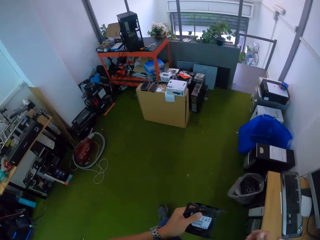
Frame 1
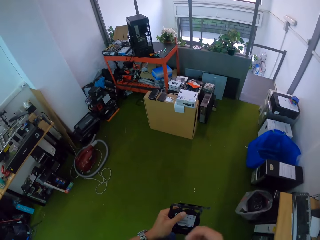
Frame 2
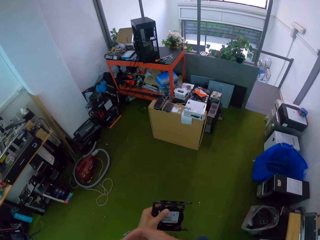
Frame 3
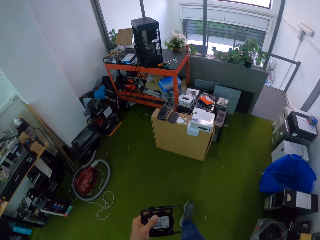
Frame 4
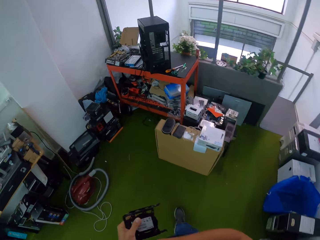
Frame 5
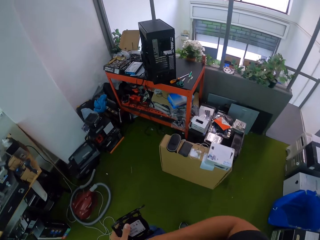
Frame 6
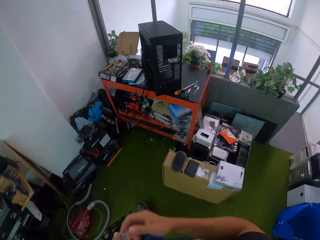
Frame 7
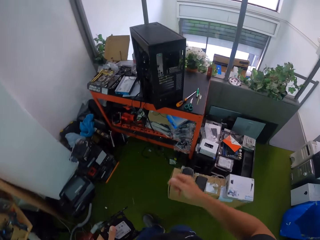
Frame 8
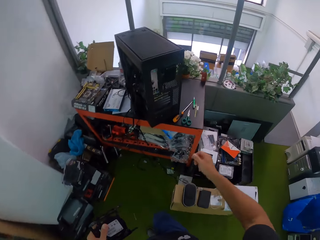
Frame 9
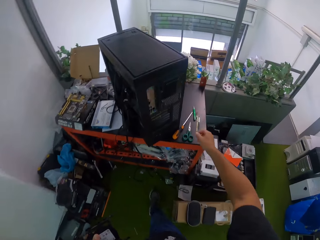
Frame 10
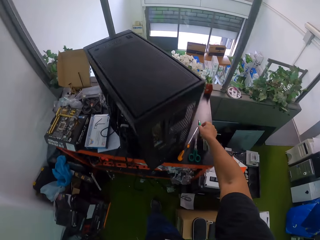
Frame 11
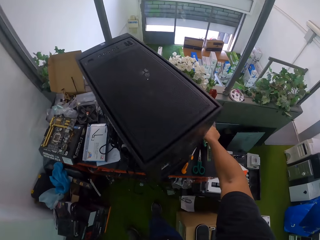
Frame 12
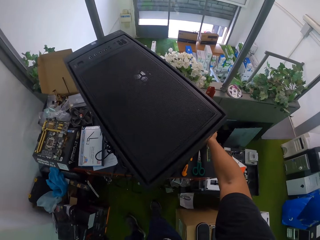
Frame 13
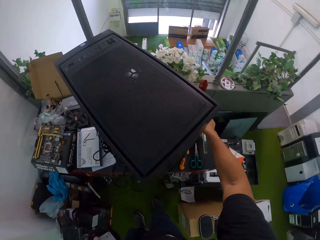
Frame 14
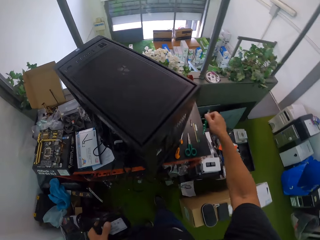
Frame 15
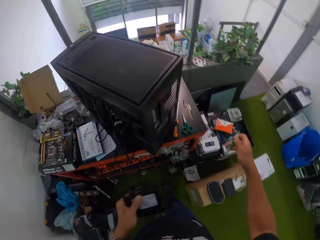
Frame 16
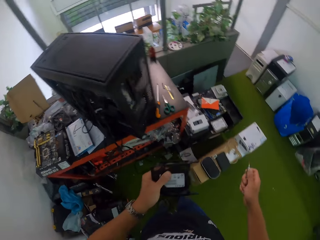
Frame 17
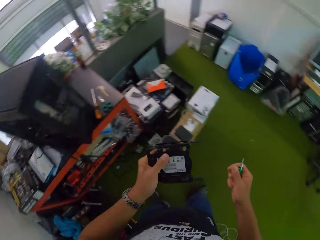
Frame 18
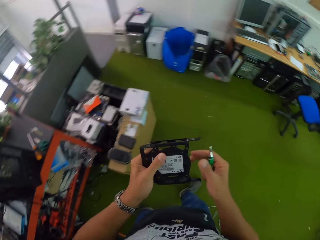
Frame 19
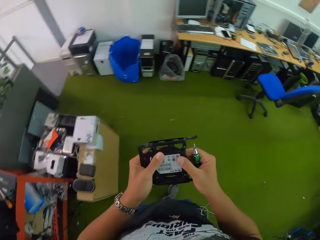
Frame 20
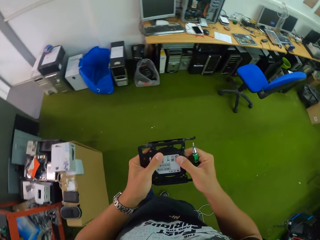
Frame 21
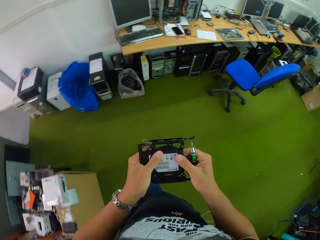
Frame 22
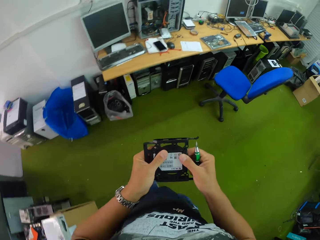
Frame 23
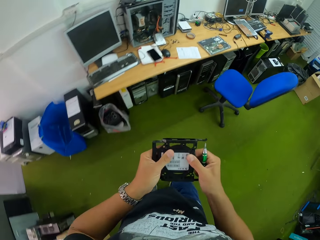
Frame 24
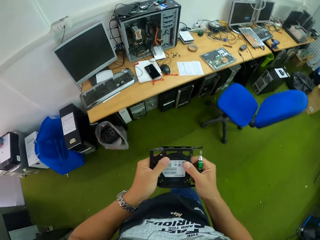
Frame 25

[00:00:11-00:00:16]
The camera wearer walks around the house. He picks up a screwdriver from a table with his right hand. He holds the disk drive holder with his two hands.

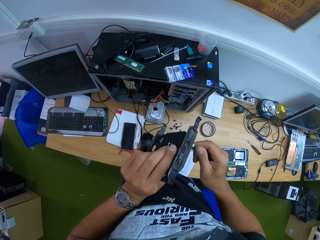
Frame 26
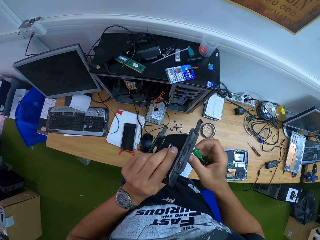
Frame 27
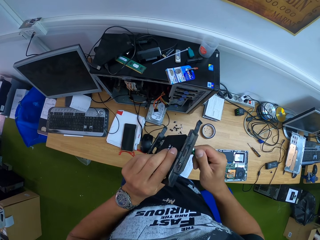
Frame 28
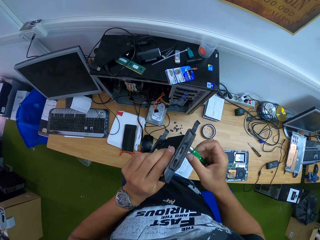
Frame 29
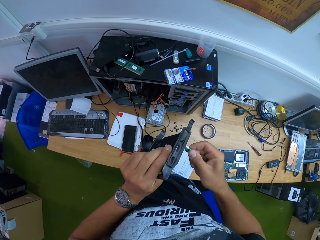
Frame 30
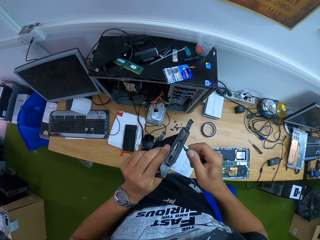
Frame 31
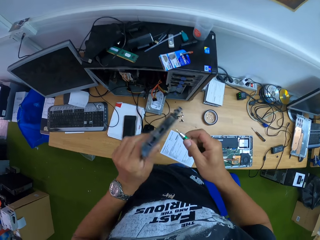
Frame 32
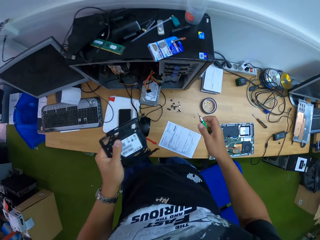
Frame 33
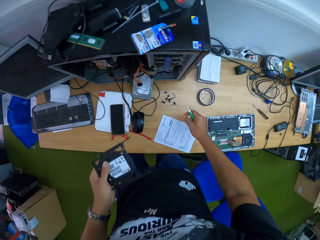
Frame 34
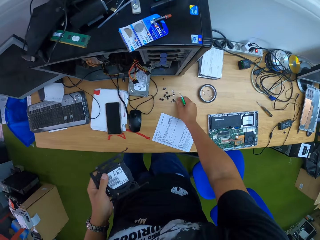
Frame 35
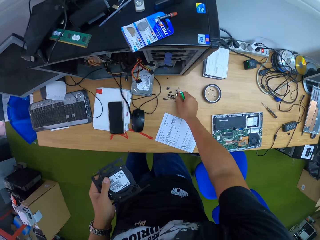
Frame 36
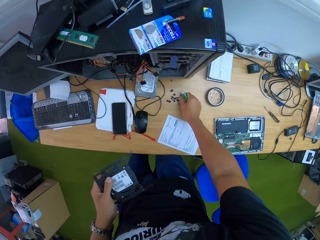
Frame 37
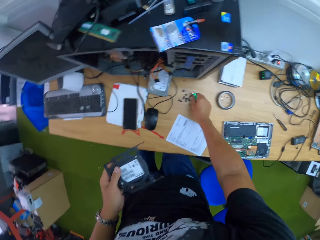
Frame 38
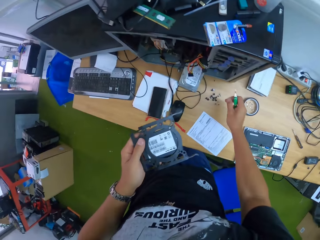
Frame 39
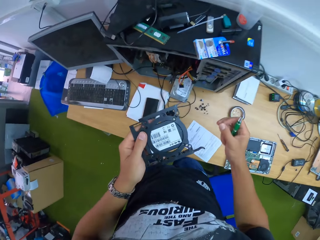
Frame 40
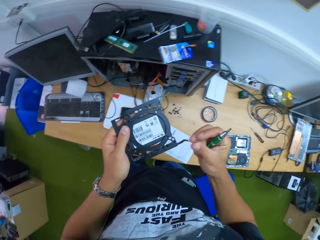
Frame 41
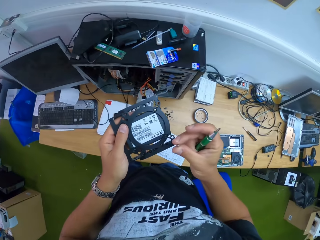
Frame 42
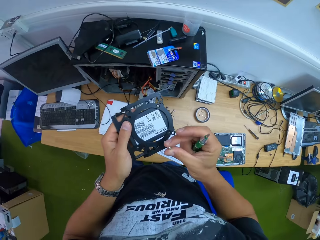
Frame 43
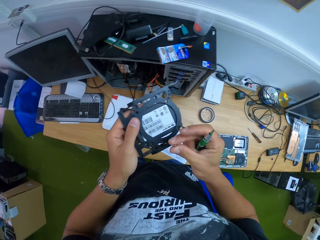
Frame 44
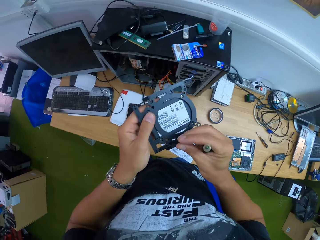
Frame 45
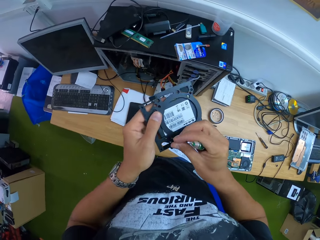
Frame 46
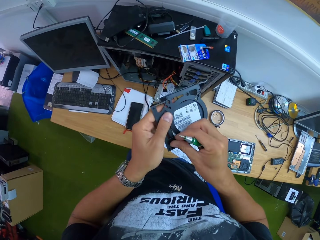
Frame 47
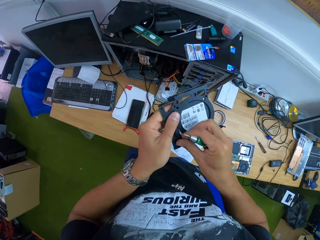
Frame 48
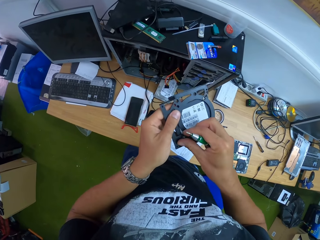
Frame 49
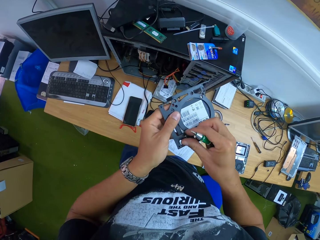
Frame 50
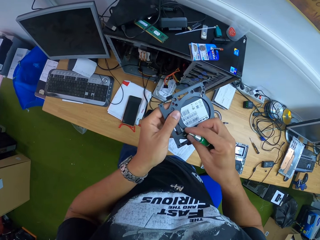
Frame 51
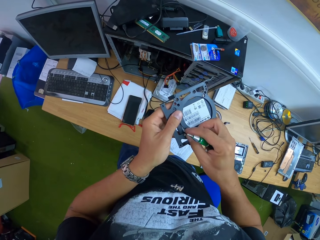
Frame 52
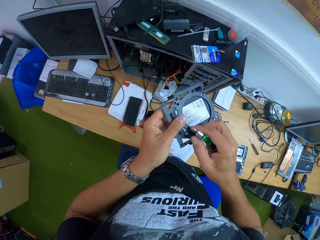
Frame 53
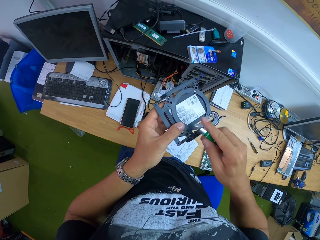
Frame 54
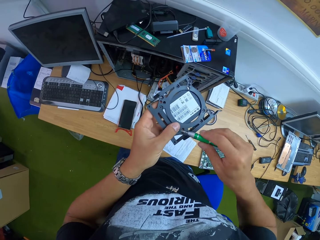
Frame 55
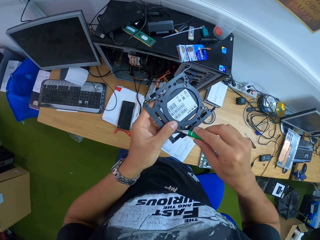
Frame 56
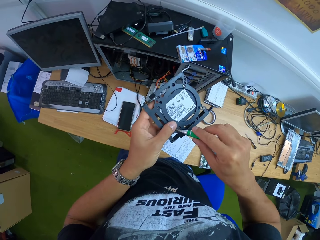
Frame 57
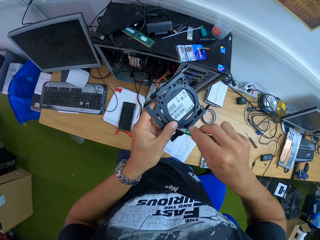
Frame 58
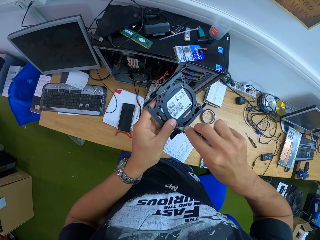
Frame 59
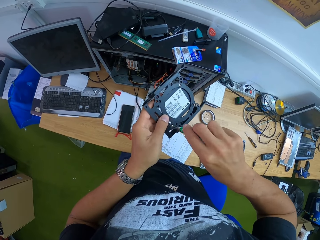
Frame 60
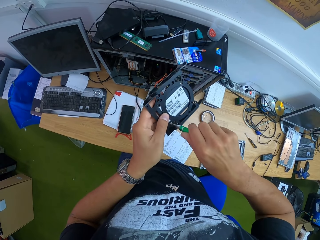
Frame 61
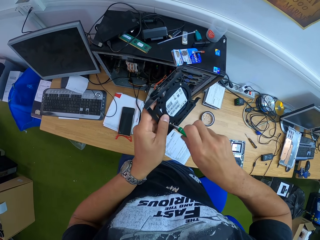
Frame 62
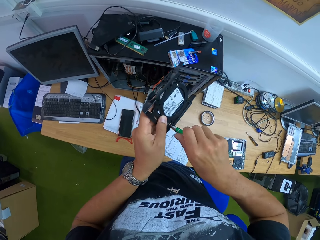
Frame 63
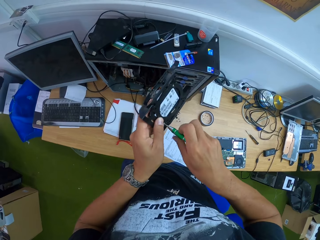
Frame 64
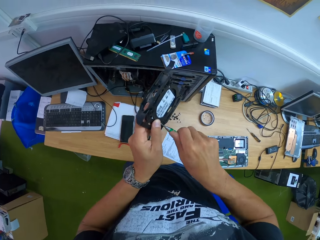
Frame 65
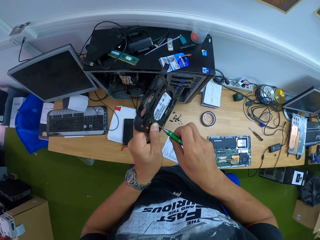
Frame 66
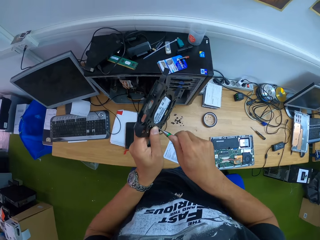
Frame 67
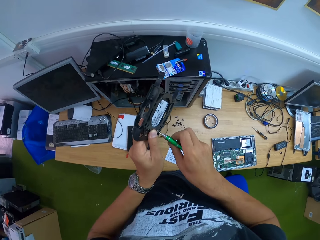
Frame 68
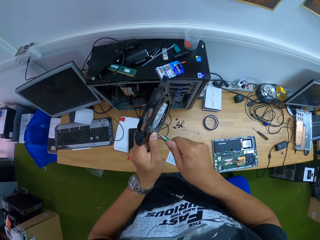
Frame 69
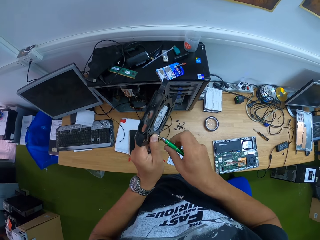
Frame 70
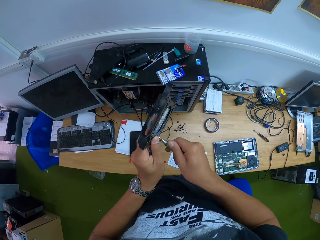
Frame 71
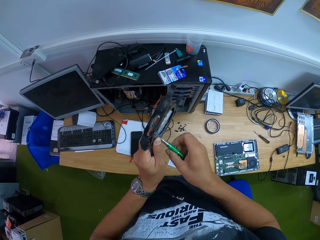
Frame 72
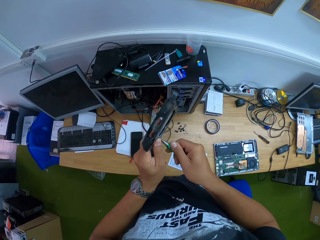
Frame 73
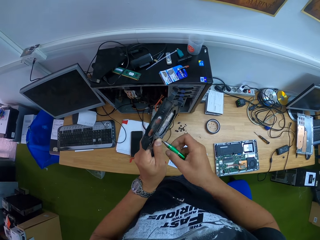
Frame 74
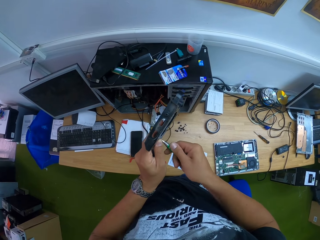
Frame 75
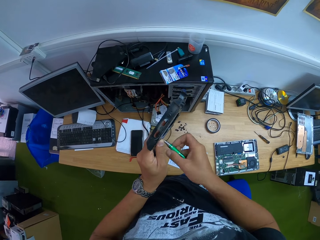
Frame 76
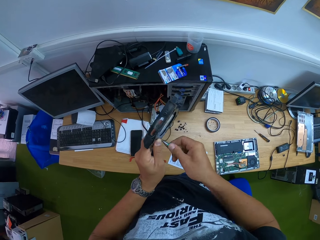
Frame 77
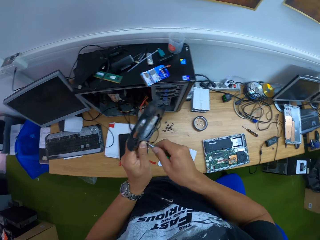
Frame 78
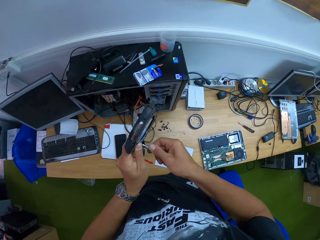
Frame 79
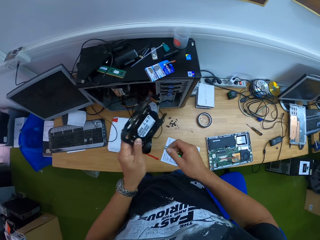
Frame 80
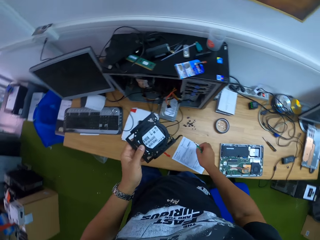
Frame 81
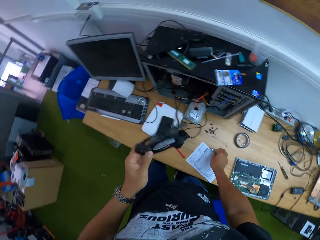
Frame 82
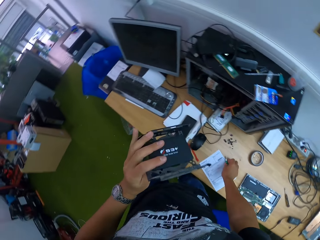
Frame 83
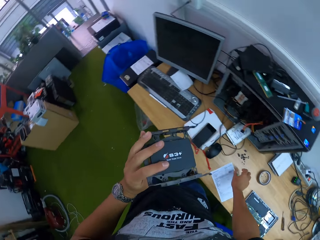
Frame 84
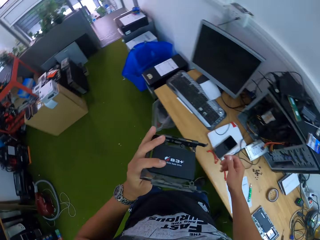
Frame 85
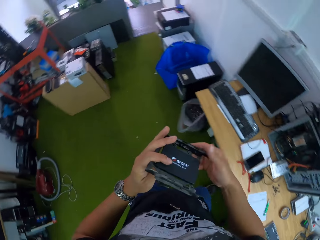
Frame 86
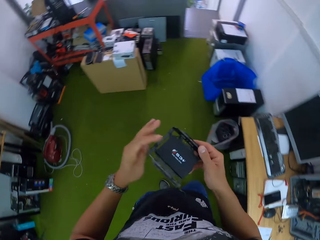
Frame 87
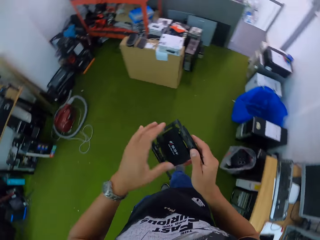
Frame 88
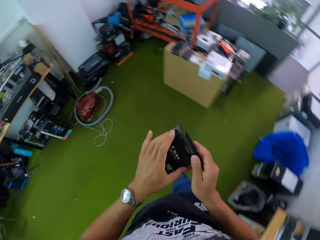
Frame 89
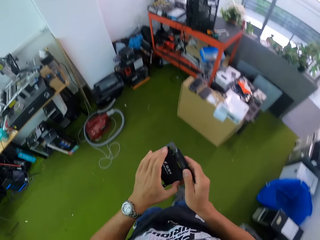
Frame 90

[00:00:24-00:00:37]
The camera wearer picks up a screw from the table with his right hand. He fixes the screw on the disk drive holder with his right hand. He screws the disk drive holder with the screwdriver in his right hand. He drops the screwdriver on the table with his right hand. He adjusts the disk drive holder with his two hands. He walks around the house.

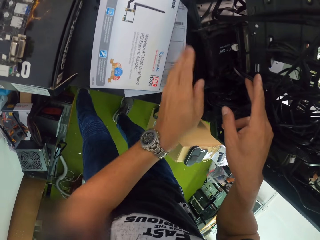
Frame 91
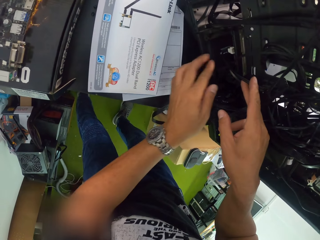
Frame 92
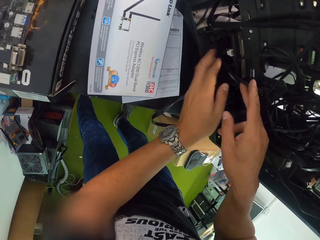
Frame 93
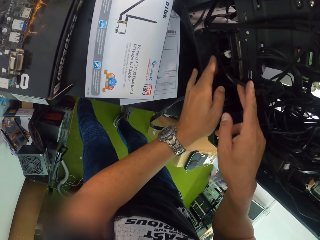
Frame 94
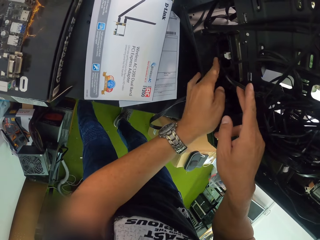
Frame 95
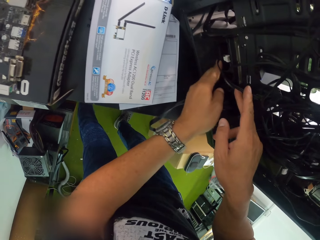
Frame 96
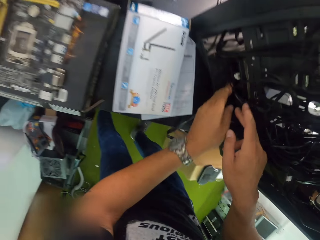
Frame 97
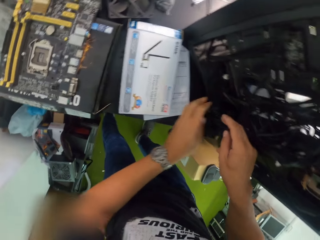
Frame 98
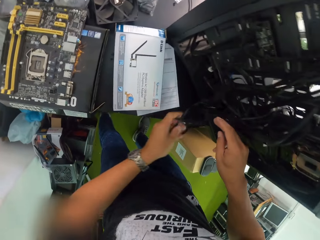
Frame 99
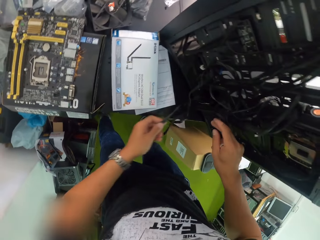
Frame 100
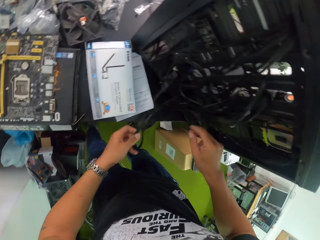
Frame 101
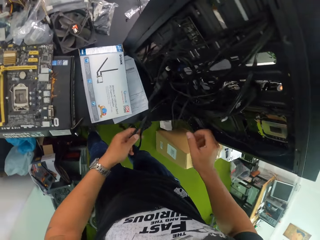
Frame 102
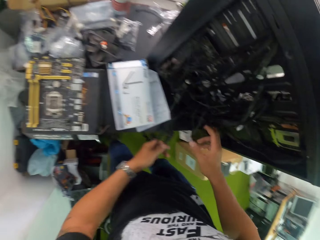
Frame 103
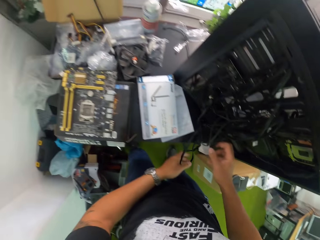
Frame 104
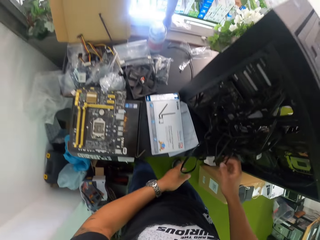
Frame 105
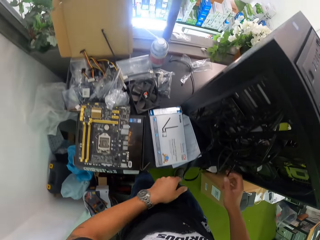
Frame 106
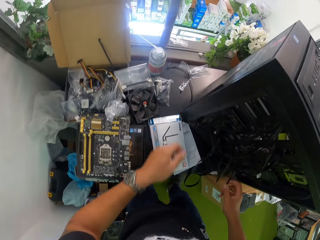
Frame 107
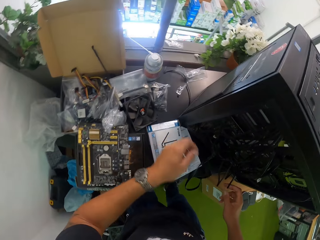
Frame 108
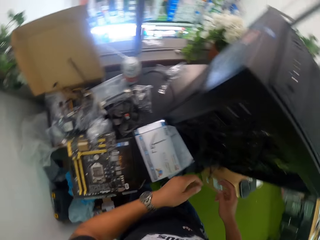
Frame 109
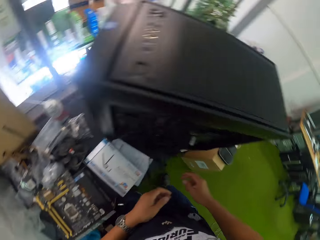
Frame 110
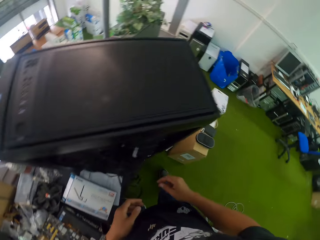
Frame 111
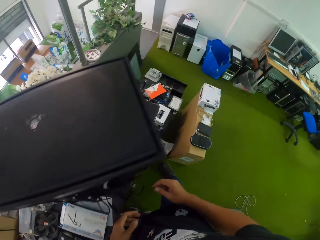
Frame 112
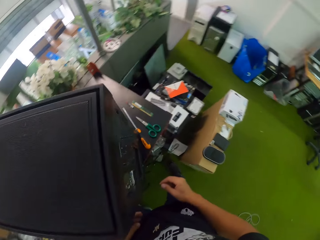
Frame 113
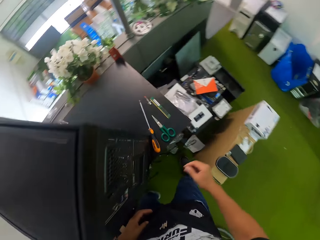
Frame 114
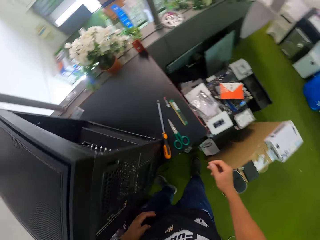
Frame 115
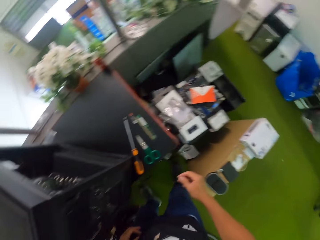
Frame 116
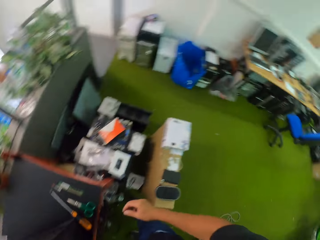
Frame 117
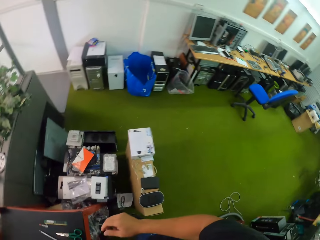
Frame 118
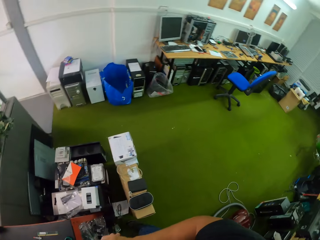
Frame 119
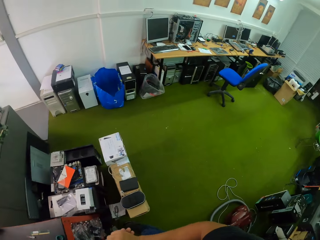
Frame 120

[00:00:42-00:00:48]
The camera wearer fixes the hard disc drive in a CPU. He adjusts a wire on the CPU on the table with his two hands. He looks around the house.
